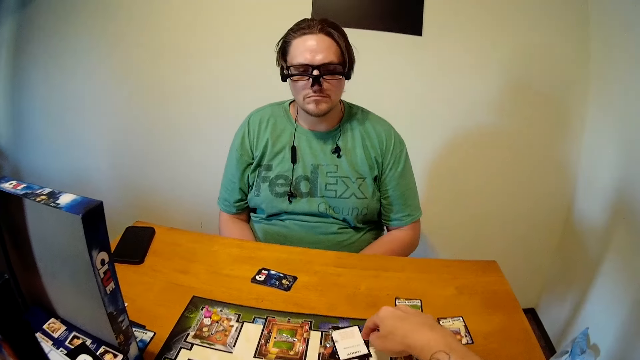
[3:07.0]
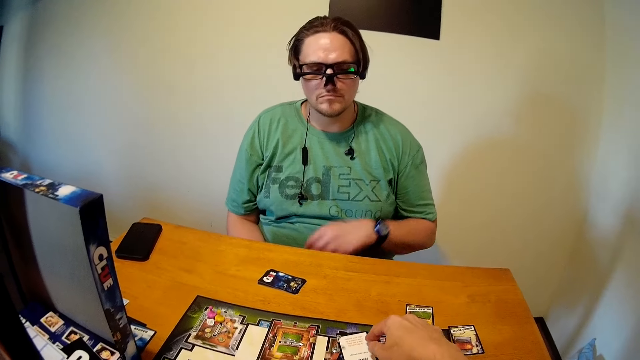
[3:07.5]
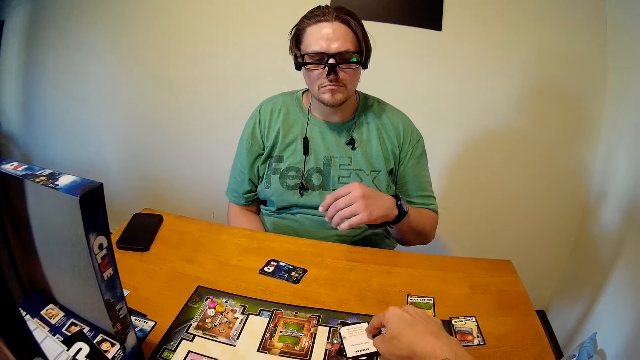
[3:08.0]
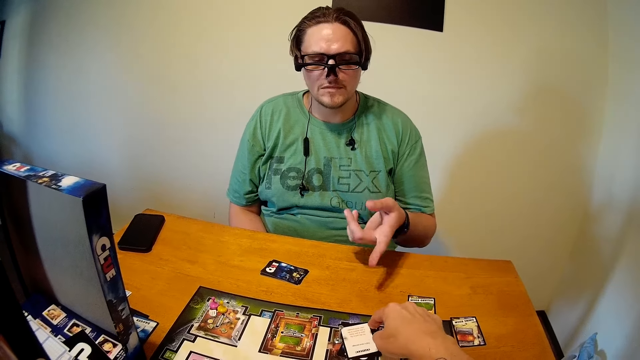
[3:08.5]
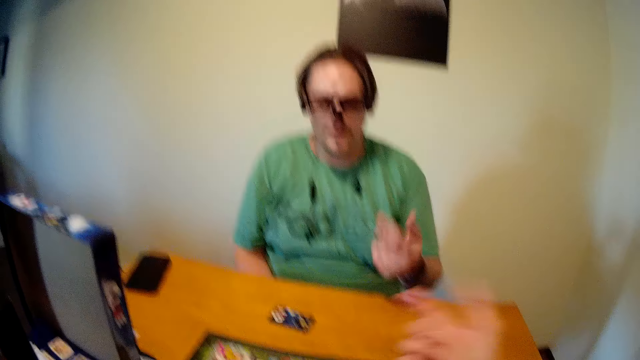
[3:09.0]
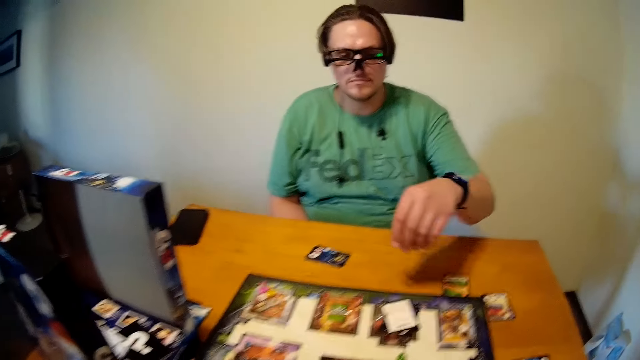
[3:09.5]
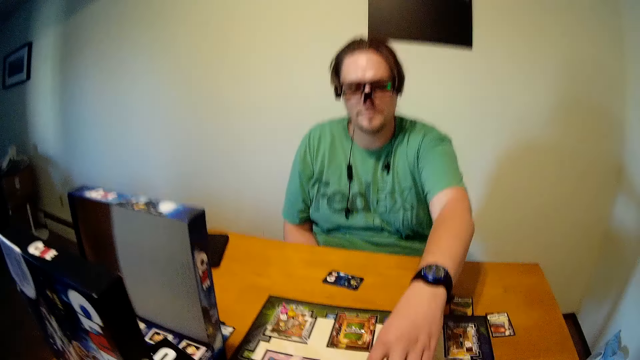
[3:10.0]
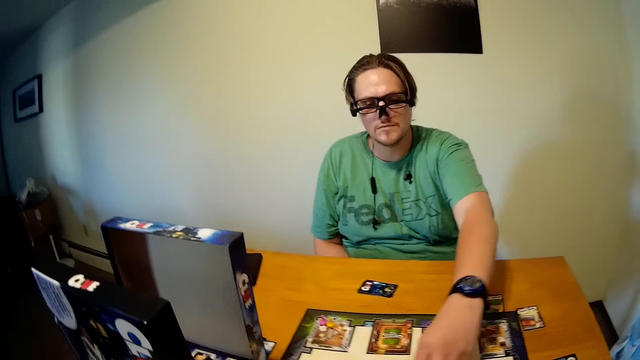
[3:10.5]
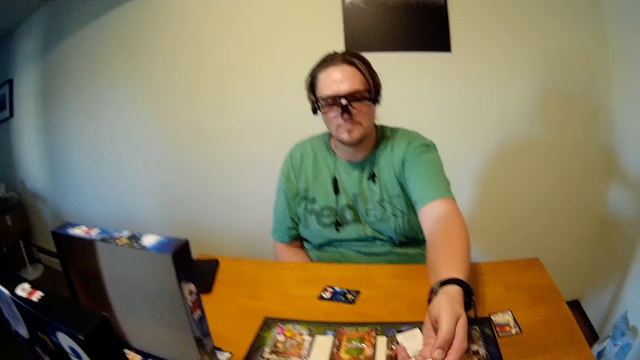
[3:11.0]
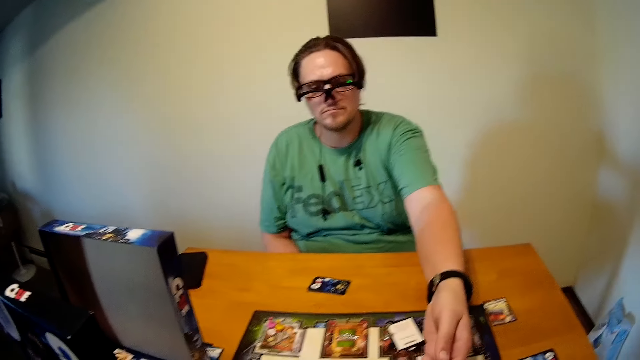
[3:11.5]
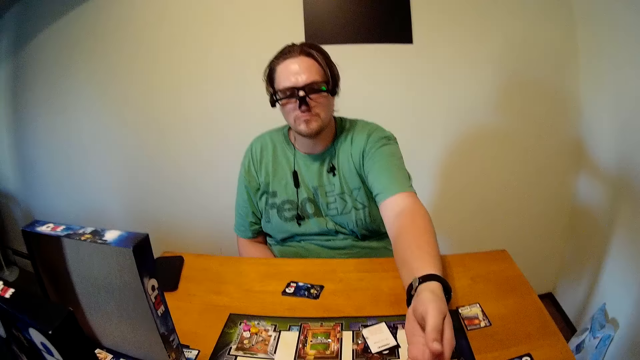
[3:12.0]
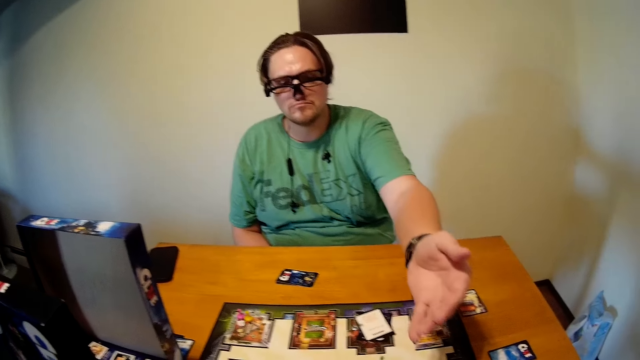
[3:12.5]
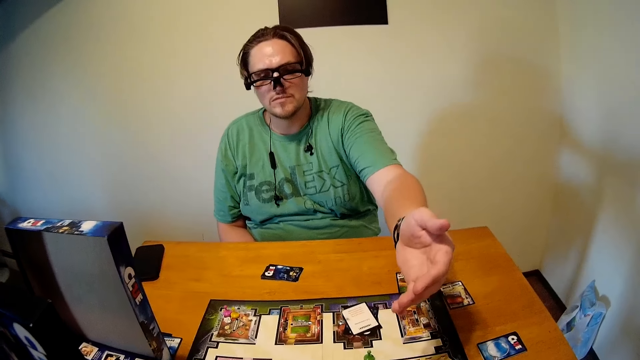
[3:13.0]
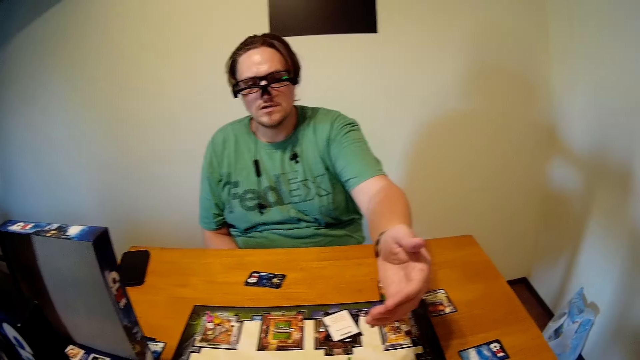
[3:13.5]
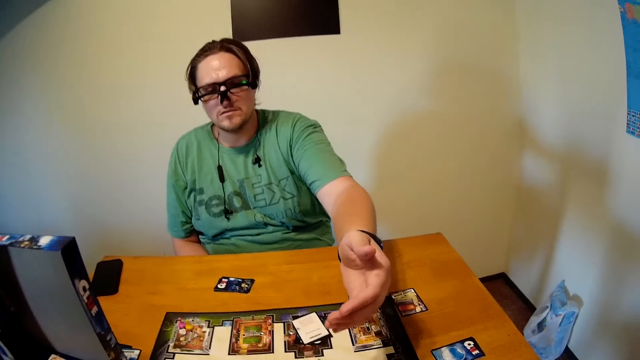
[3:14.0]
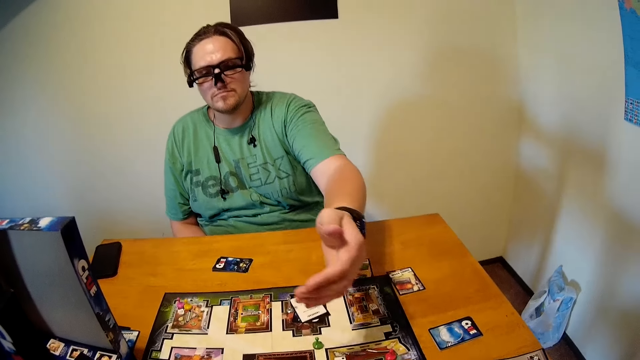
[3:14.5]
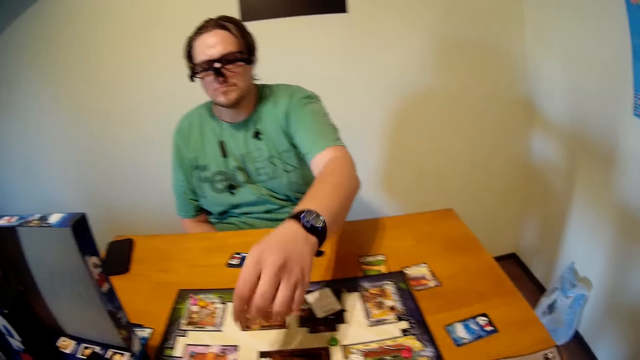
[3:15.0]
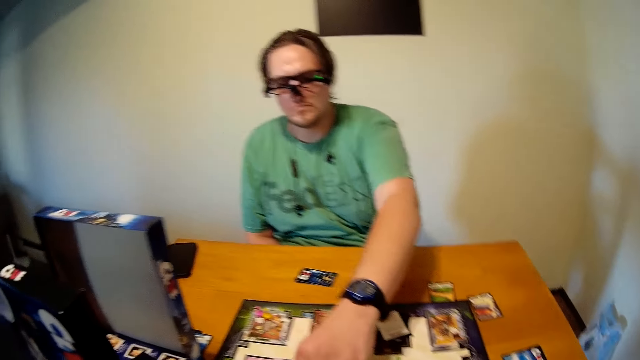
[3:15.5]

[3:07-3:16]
The camera wearer points at a card on the chart. A person talks to the camera wearer. The camera wearer plays cards on the table. The person puts the left hand on the chart.

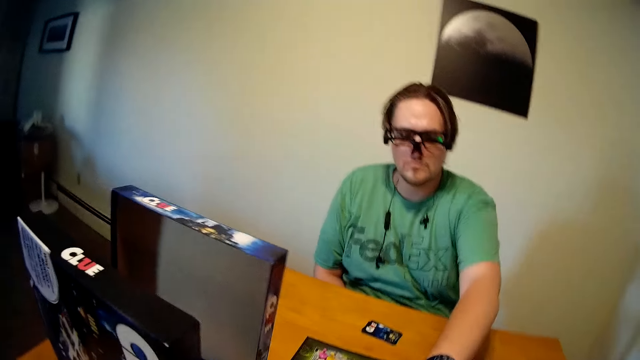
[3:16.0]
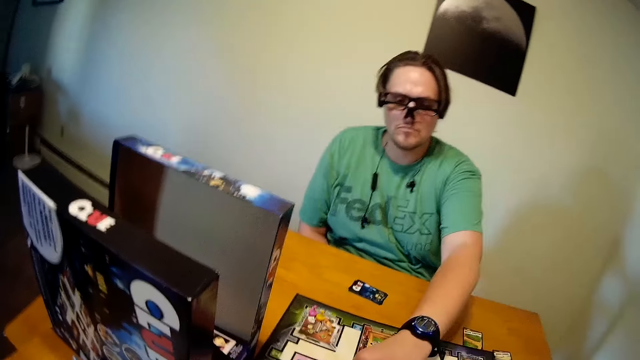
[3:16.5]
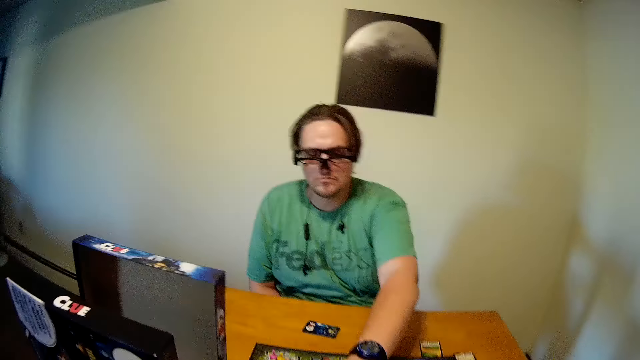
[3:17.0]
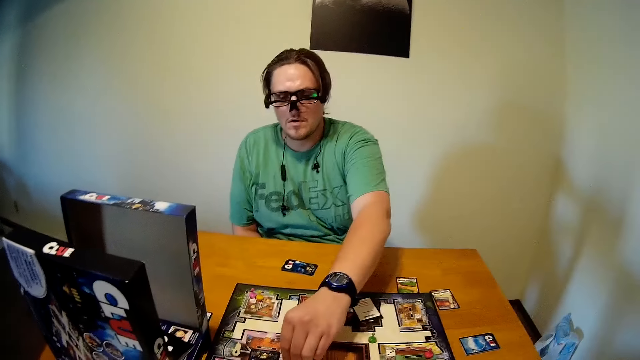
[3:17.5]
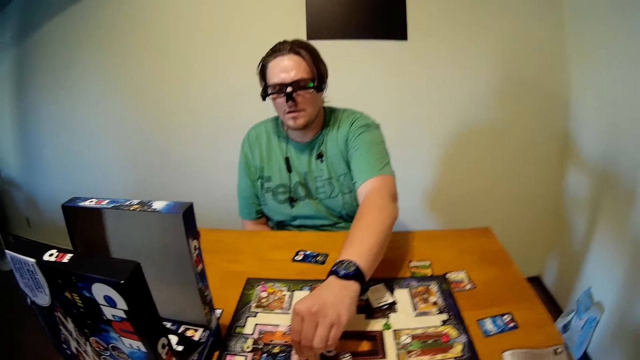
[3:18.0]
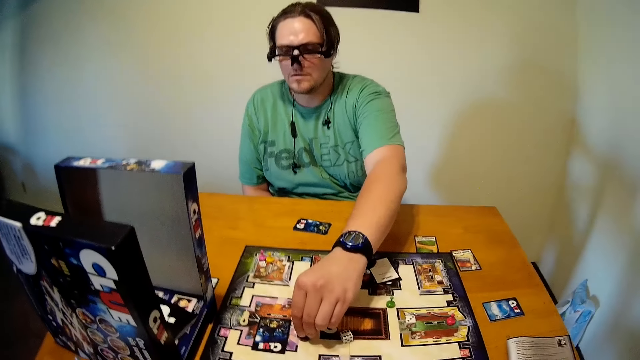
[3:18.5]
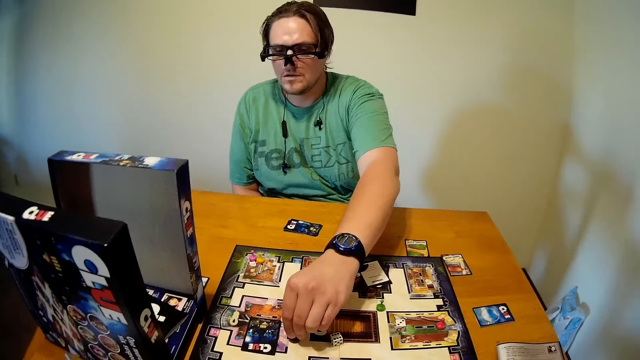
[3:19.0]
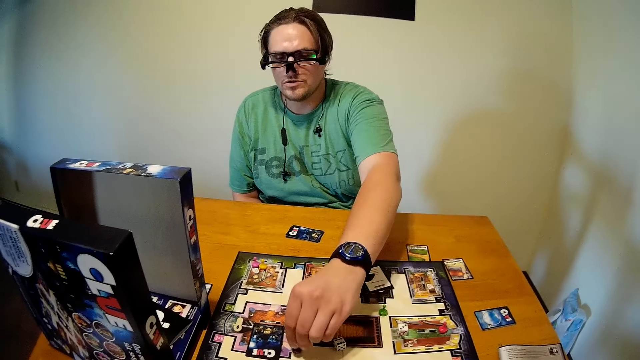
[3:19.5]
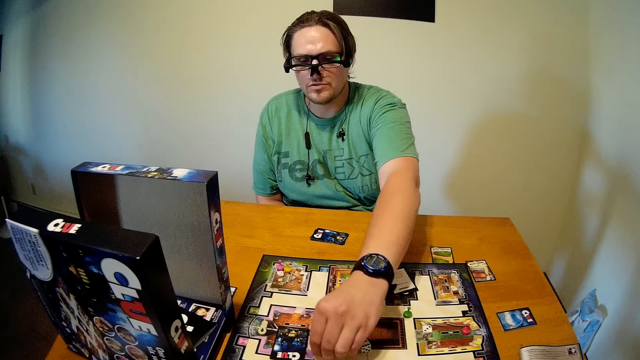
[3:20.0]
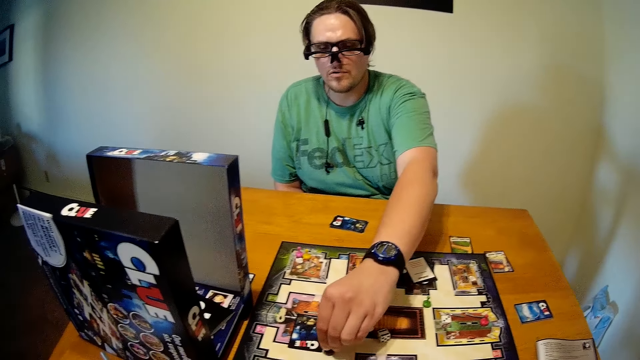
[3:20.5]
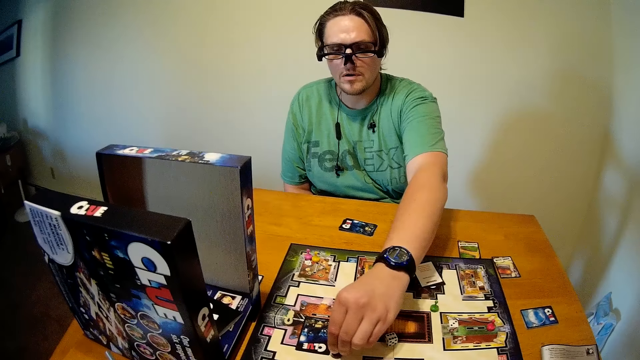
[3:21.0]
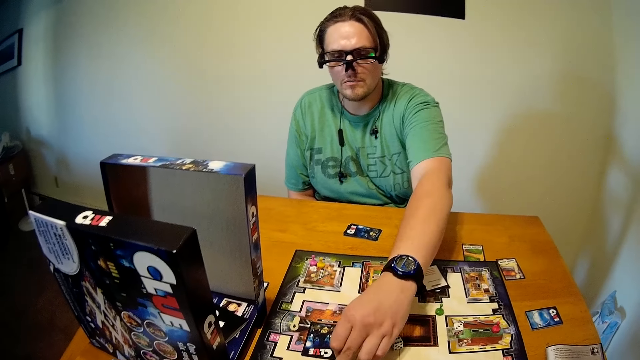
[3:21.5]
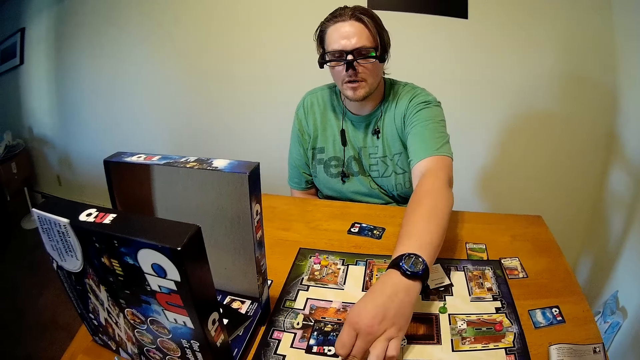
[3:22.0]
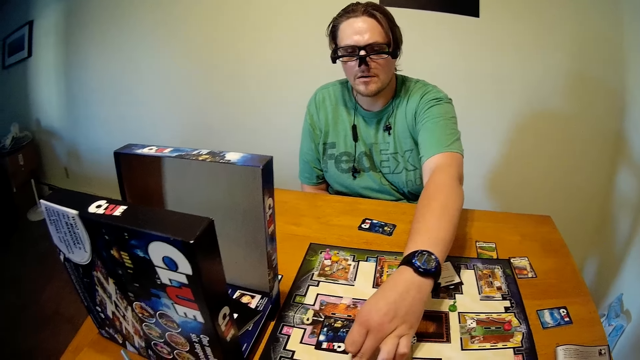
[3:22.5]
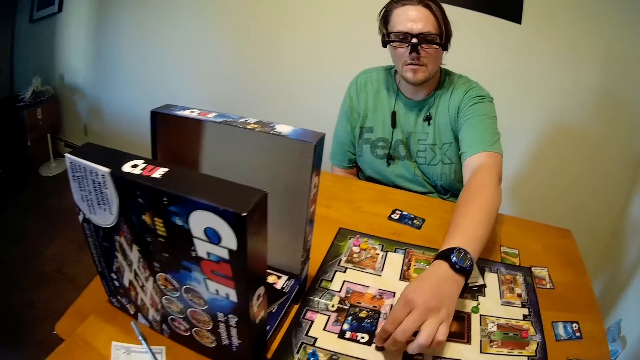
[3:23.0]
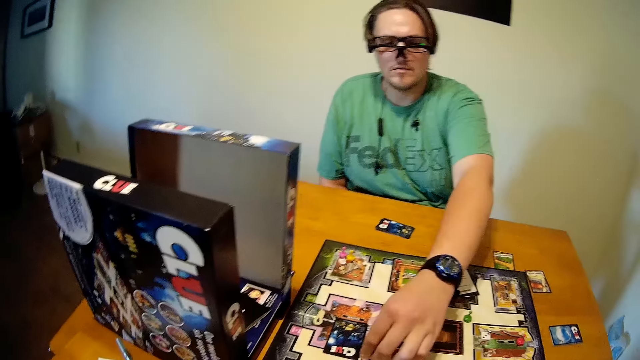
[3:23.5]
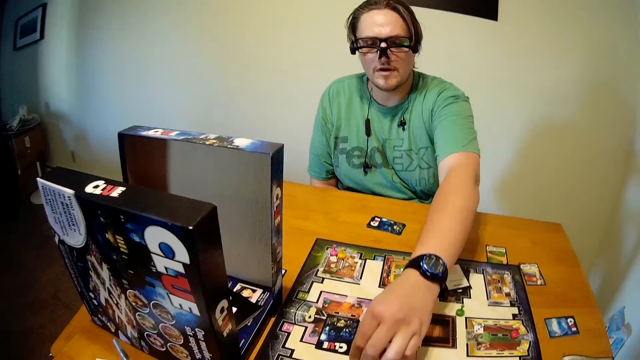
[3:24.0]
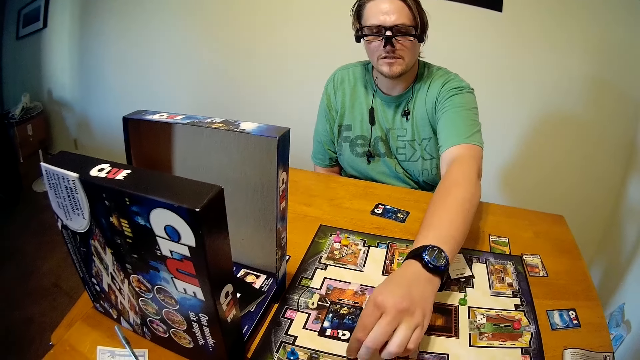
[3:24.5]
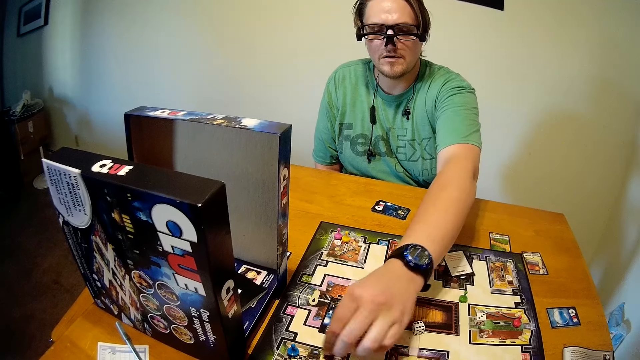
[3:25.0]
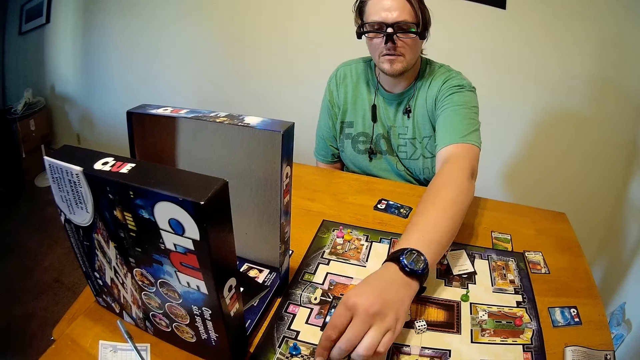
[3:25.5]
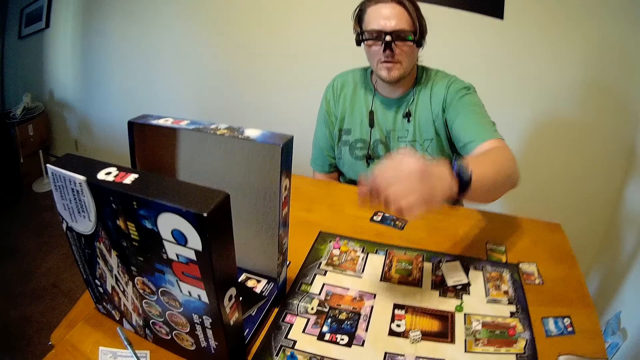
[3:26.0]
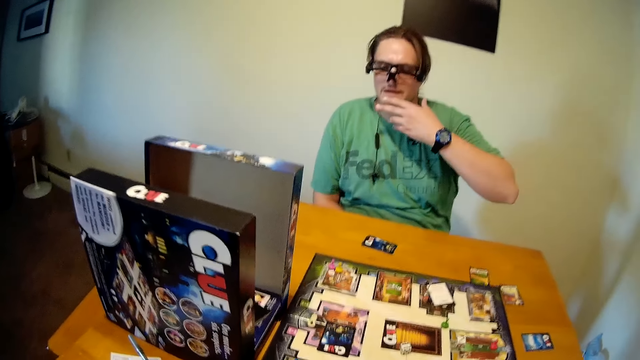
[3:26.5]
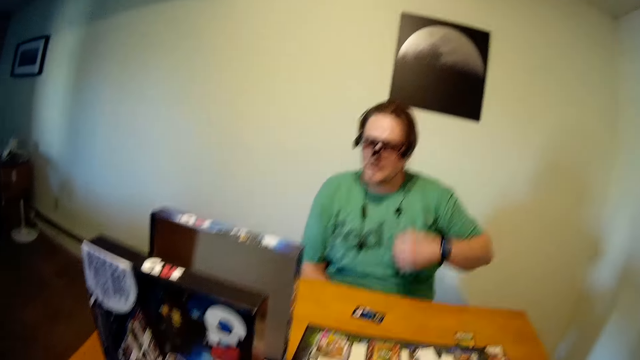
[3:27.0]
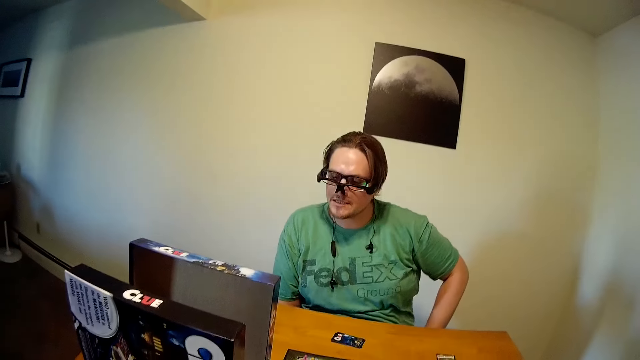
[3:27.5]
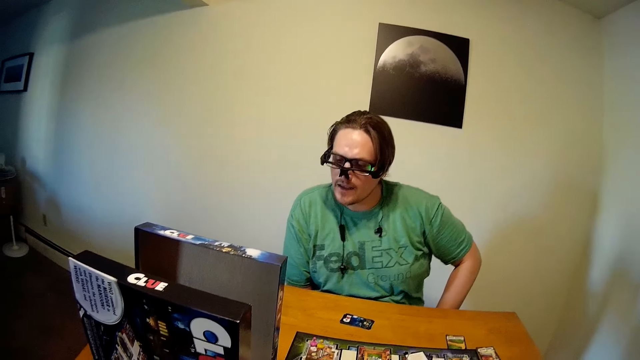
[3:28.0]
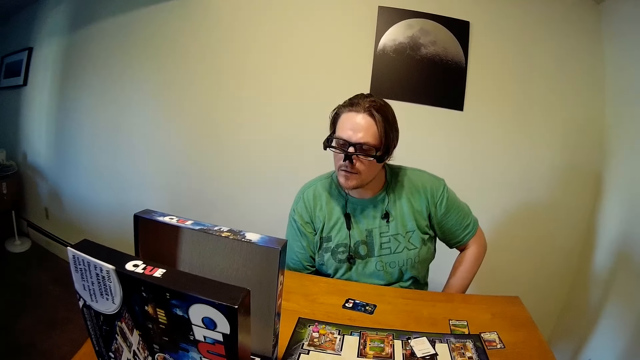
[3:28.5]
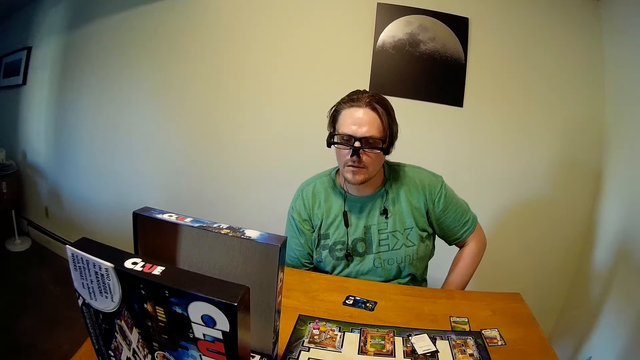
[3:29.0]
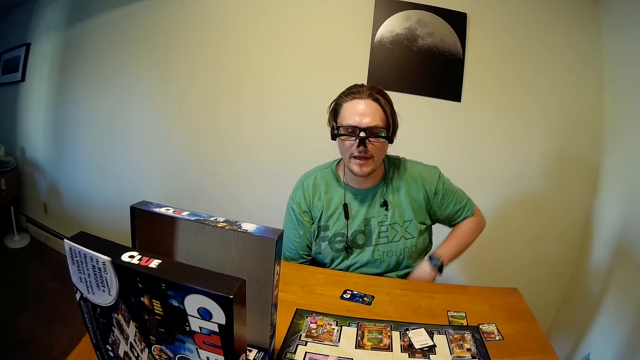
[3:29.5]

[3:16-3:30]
A person holds a dice on the chart, moves the dice on the chart, and puts the dice on the chart. The person touches his chin. The camera wearer puts a hand on the face. The person looks aside.
